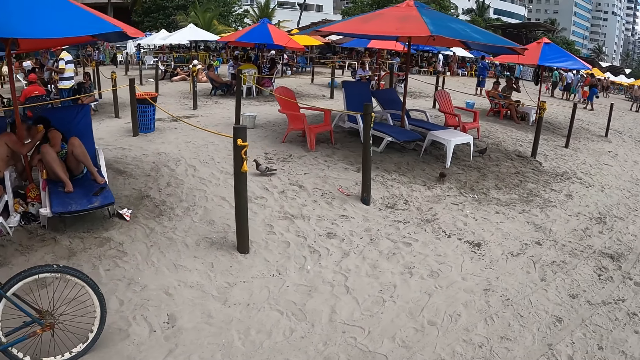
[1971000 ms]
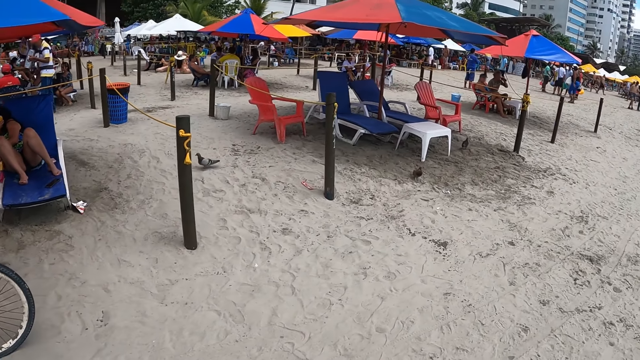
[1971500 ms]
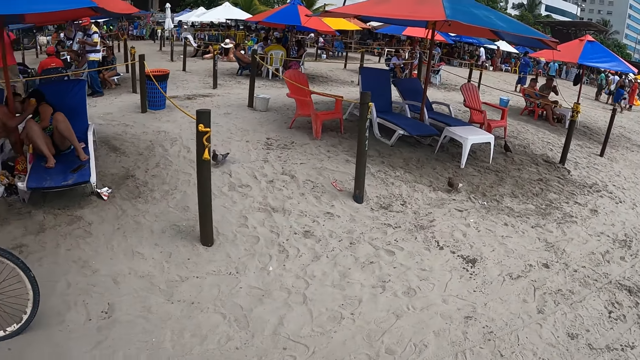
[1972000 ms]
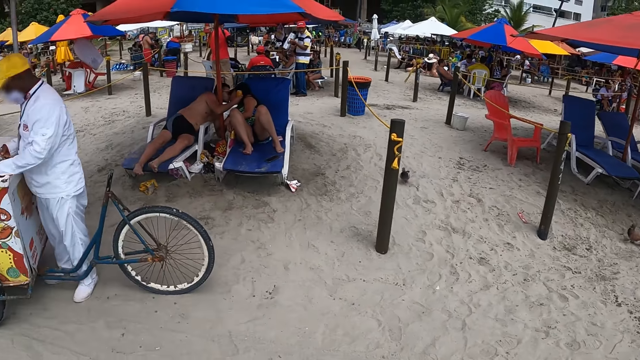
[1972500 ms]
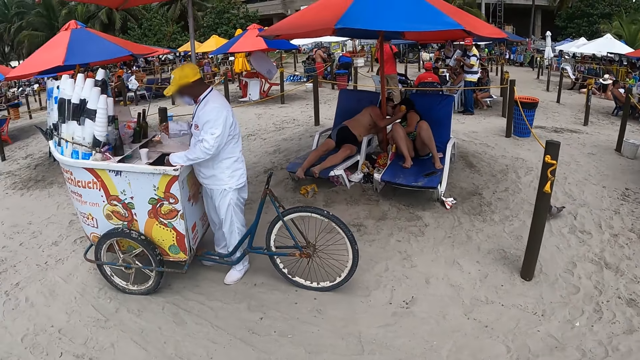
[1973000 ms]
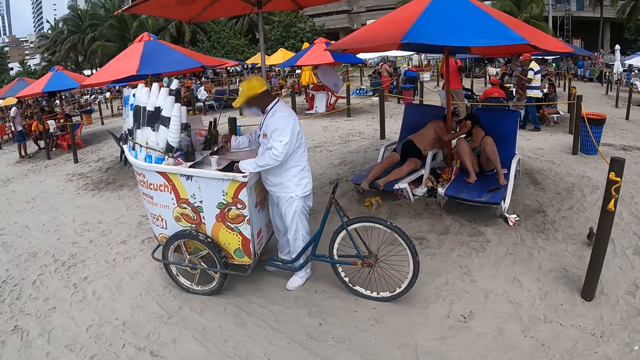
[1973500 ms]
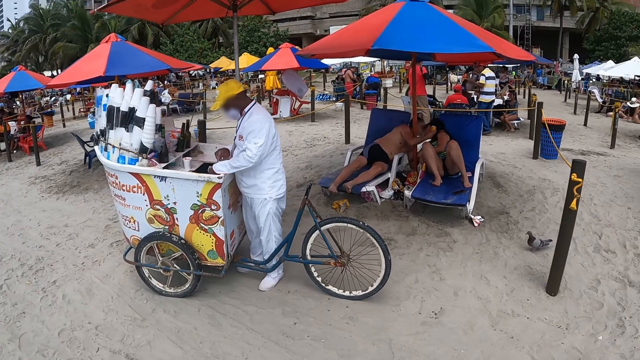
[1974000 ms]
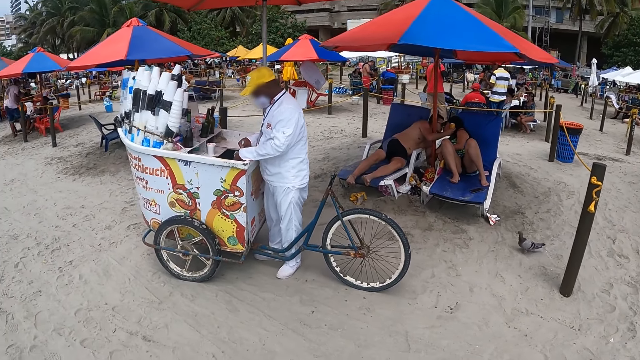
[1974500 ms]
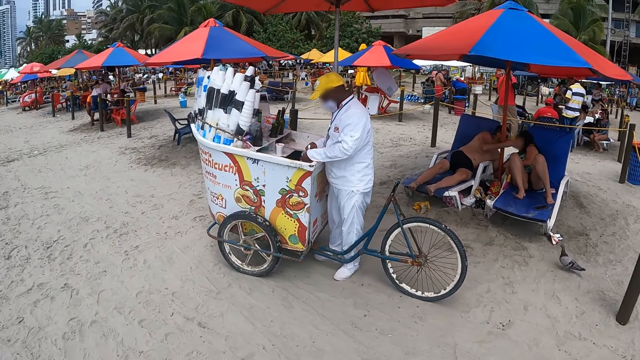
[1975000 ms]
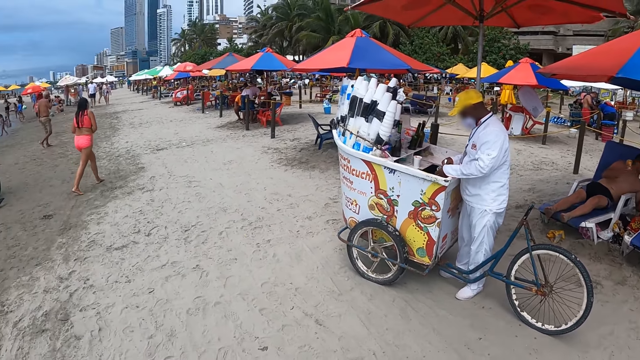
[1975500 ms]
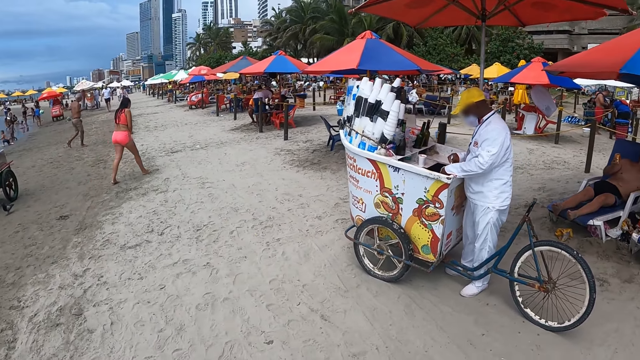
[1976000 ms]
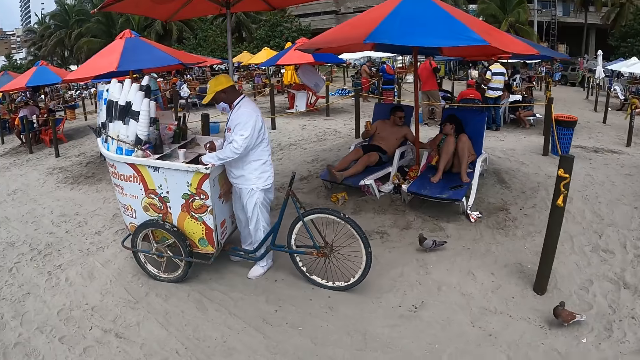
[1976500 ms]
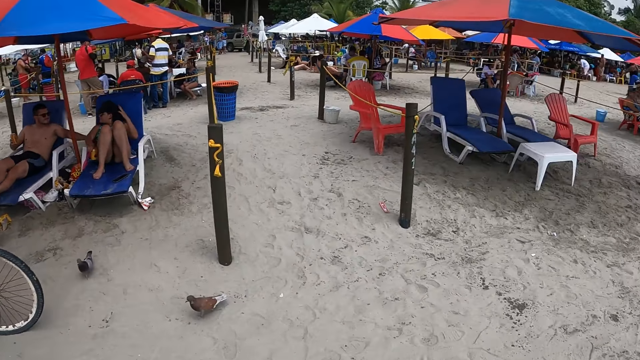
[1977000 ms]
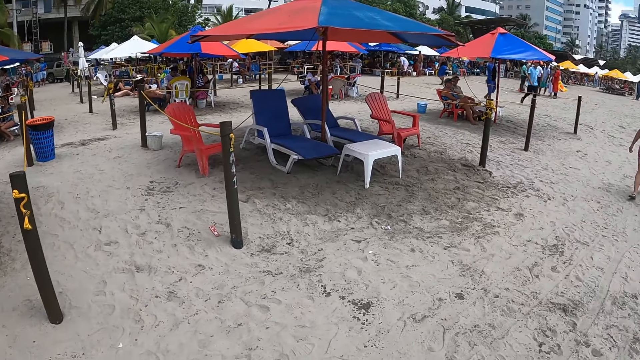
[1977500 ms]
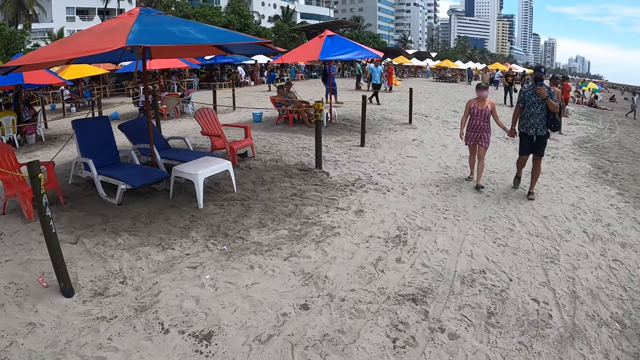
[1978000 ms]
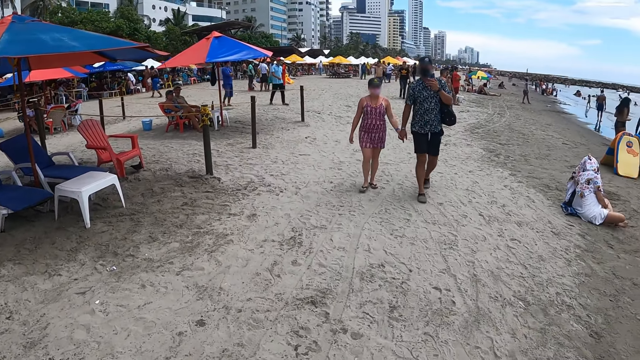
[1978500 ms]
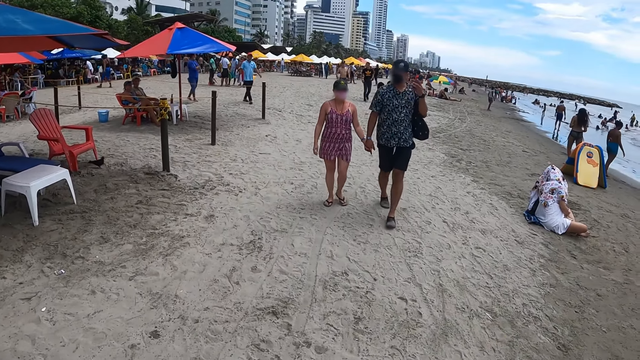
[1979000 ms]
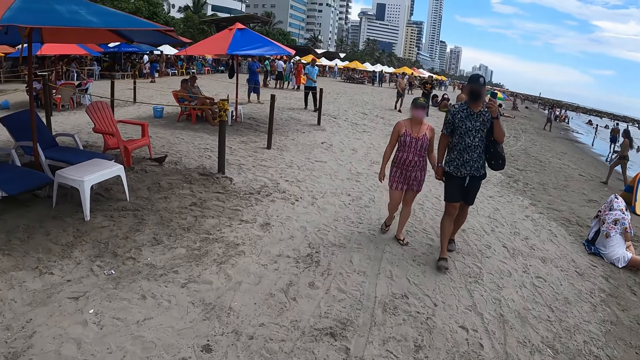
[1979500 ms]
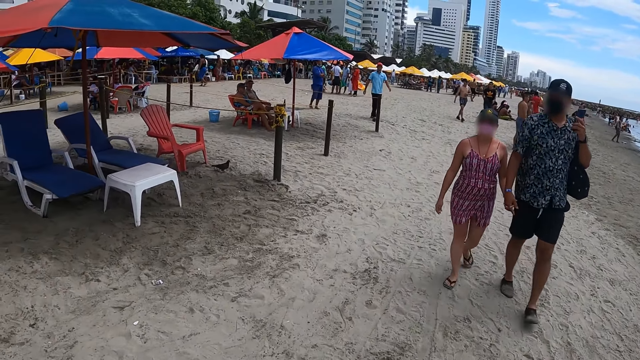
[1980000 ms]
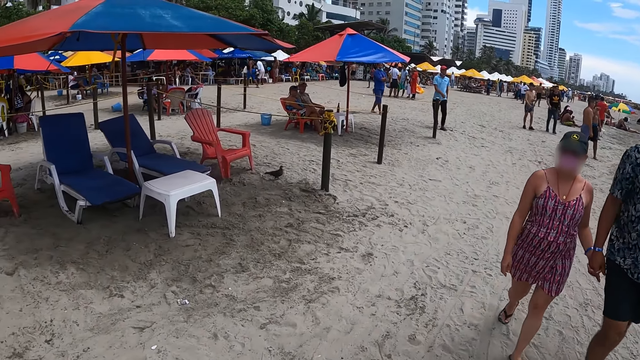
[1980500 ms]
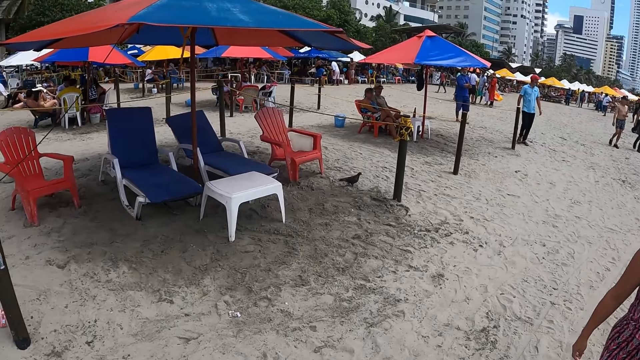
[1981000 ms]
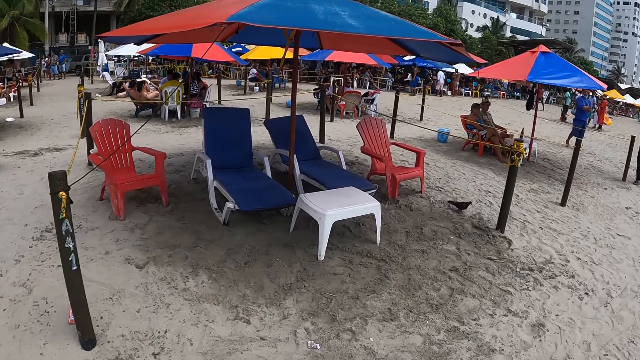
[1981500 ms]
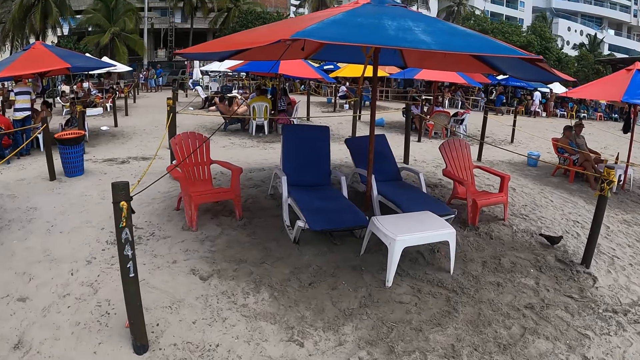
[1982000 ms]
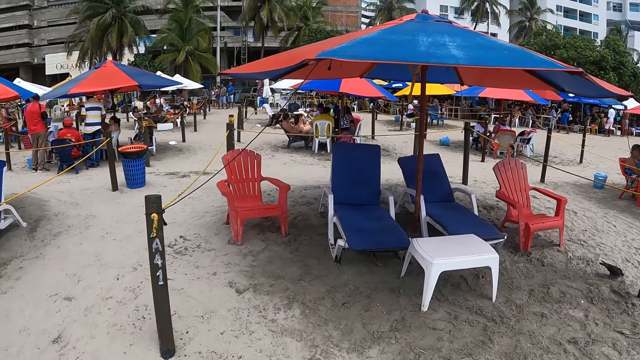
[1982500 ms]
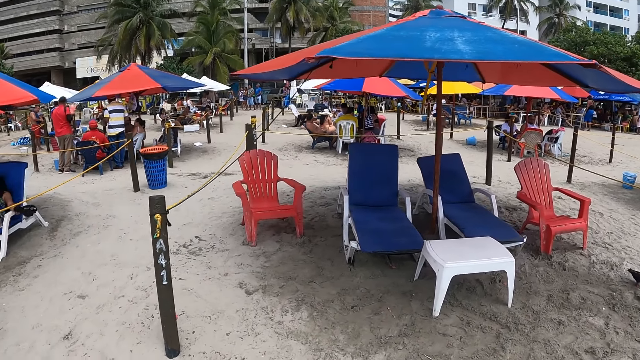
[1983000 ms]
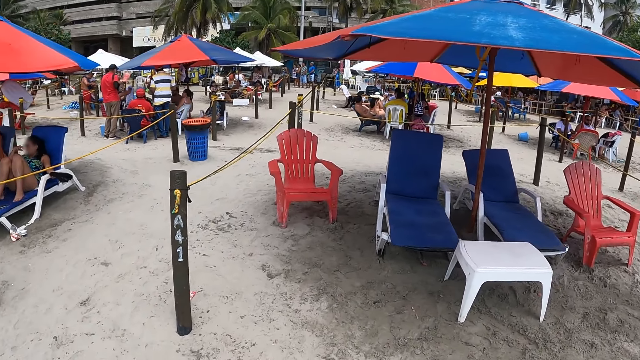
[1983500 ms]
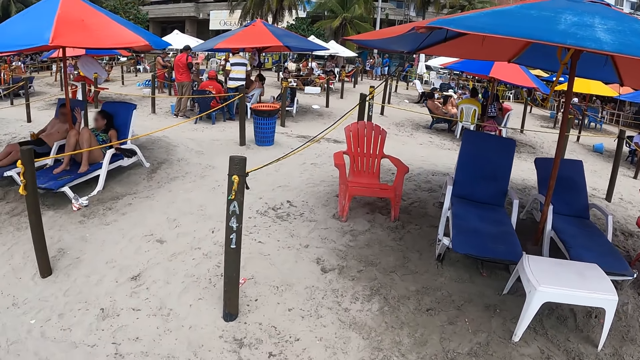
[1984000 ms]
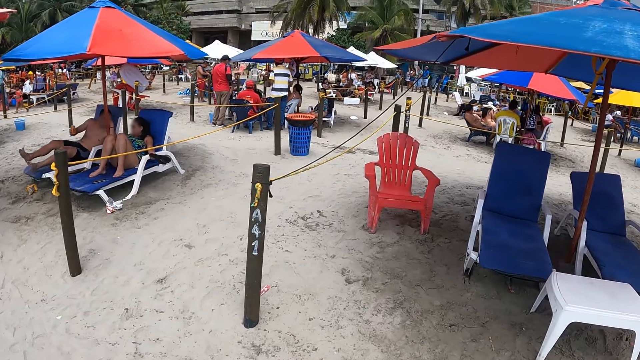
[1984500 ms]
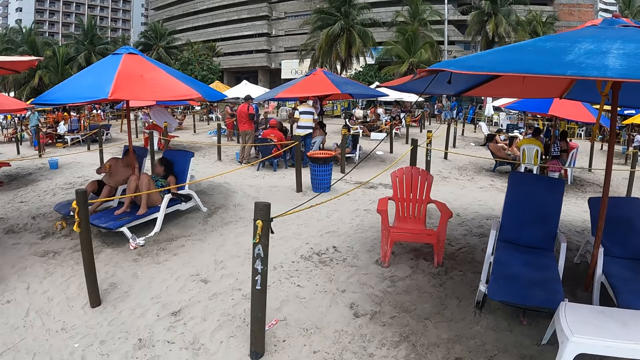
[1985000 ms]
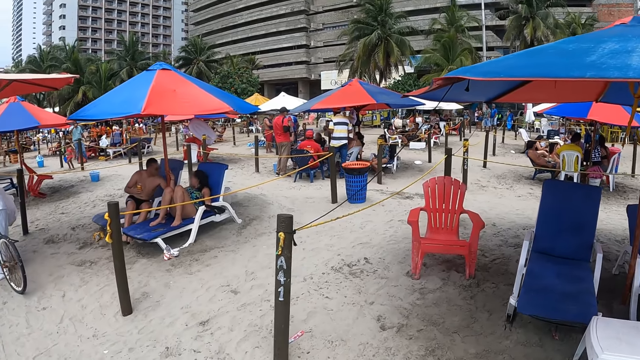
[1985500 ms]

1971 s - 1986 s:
The camera wearer looks around. They walk along the beach and look around.

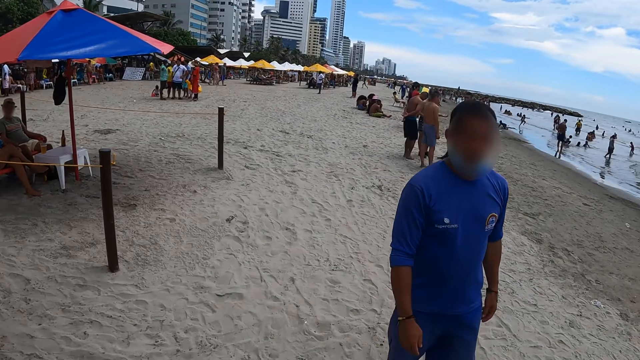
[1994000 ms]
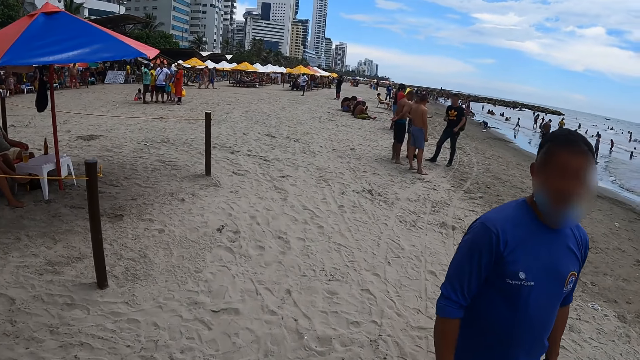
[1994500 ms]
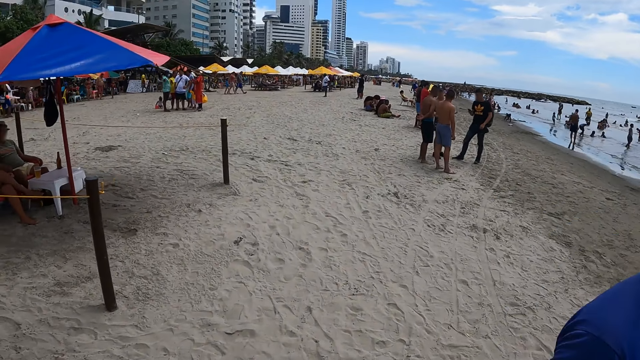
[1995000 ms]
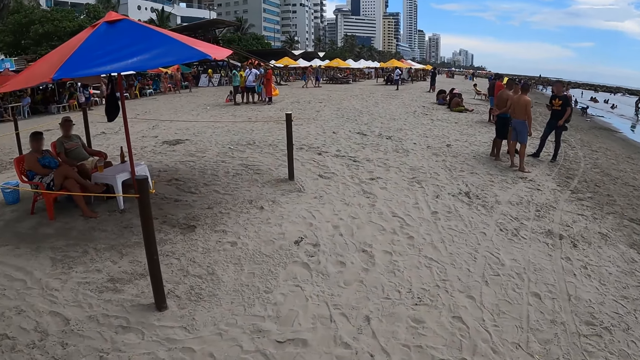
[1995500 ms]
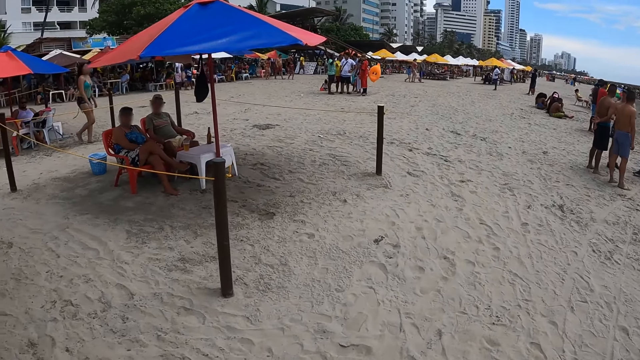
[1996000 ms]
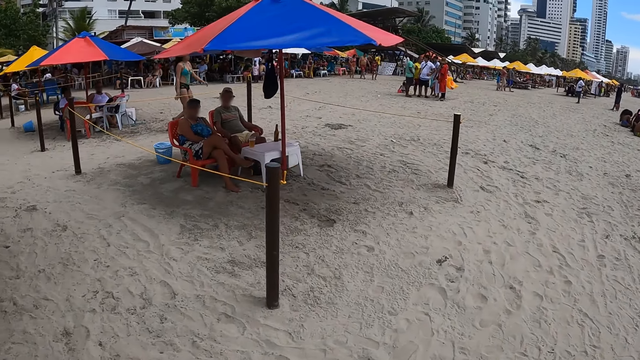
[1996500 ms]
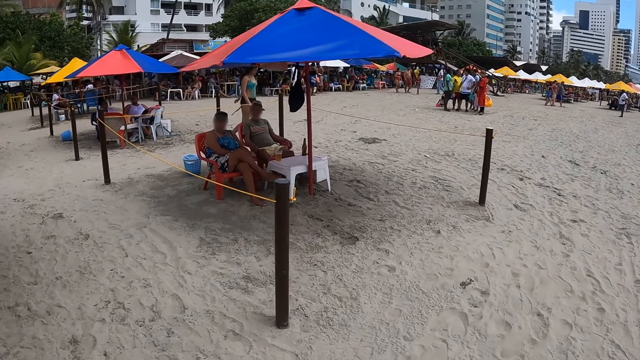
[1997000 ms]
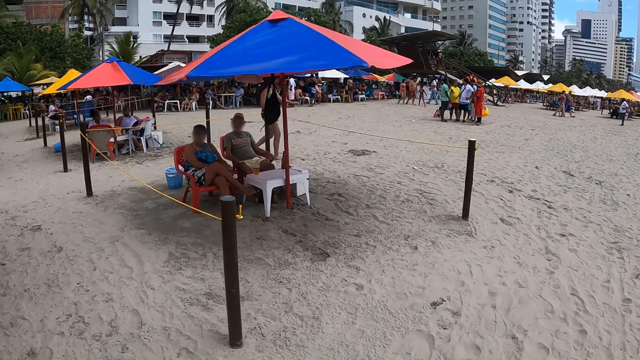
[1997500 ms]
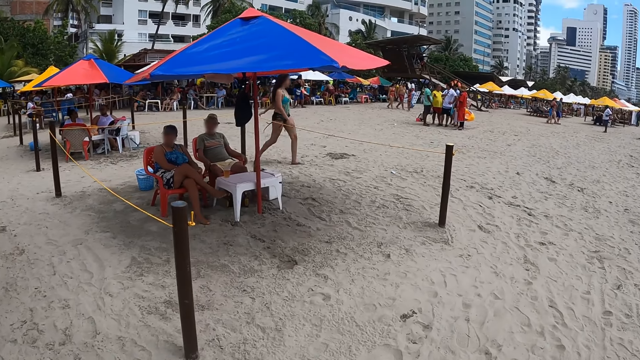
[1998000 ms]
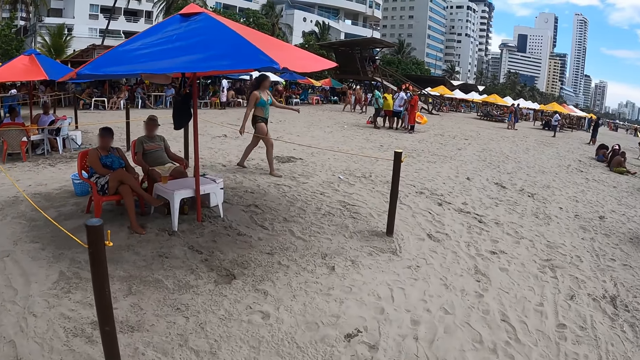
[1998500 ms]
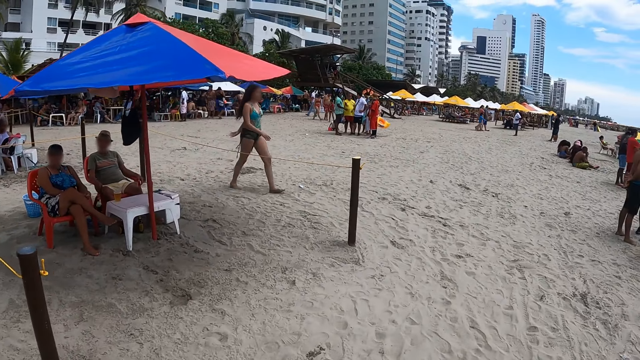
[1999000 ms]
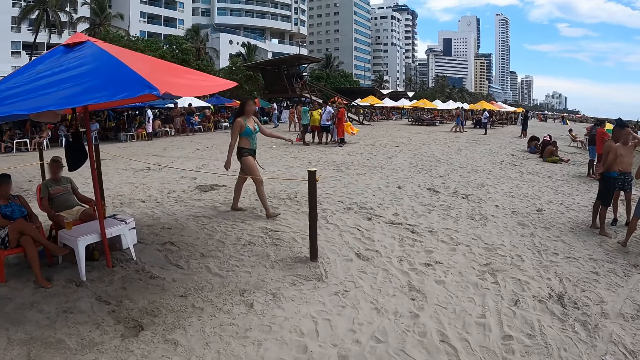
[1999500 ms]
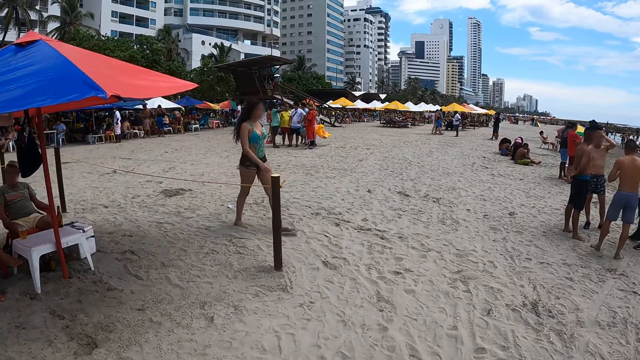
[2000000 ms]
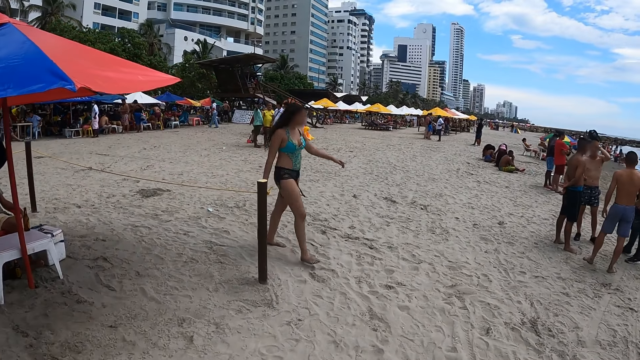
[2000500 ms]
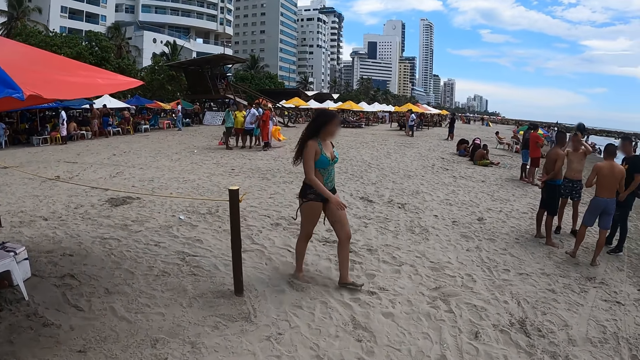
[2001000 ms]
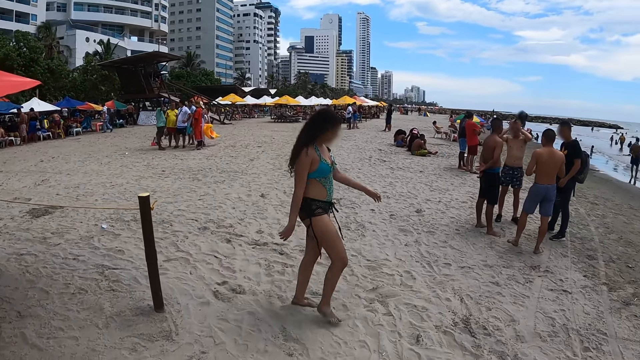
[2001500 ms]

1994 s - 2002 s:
The camera wearer walks along the beach.
